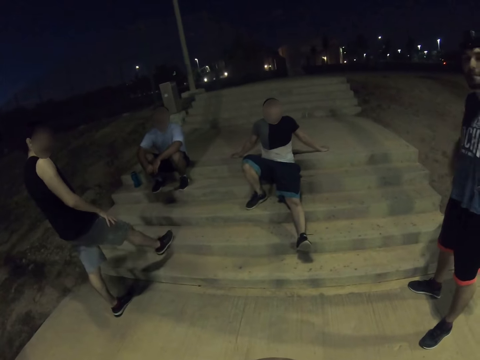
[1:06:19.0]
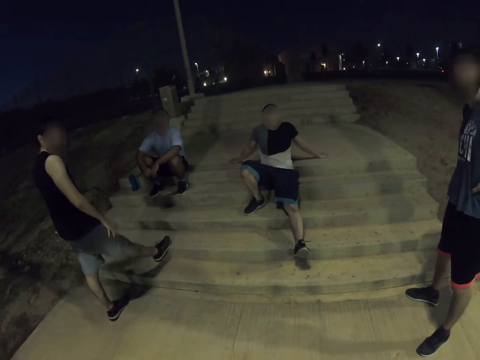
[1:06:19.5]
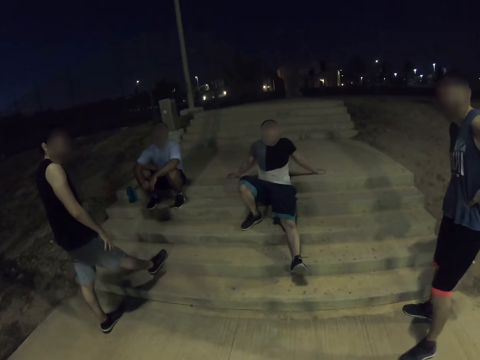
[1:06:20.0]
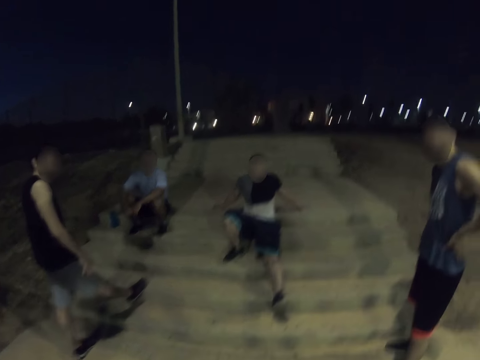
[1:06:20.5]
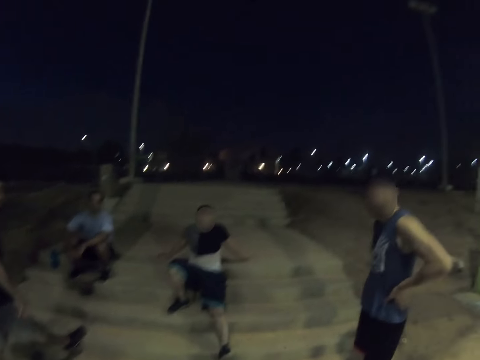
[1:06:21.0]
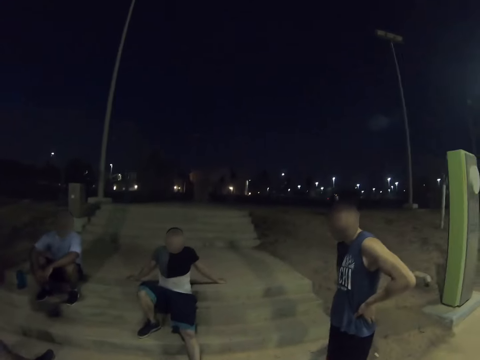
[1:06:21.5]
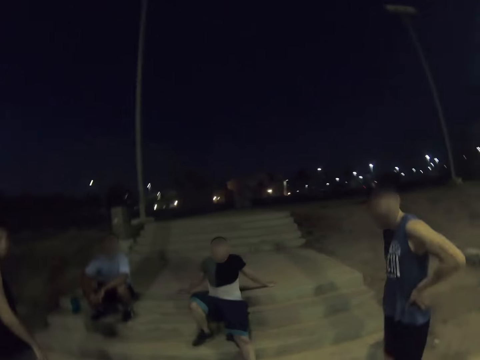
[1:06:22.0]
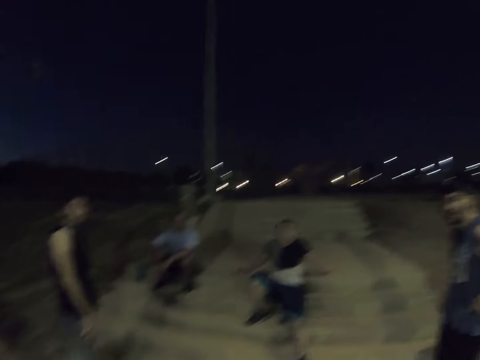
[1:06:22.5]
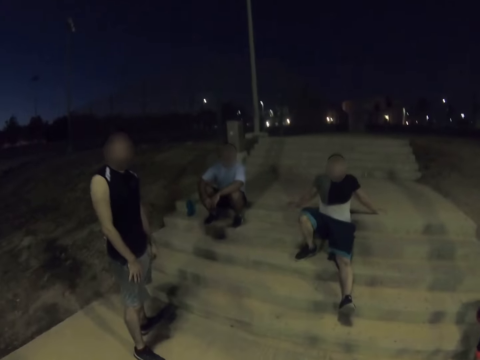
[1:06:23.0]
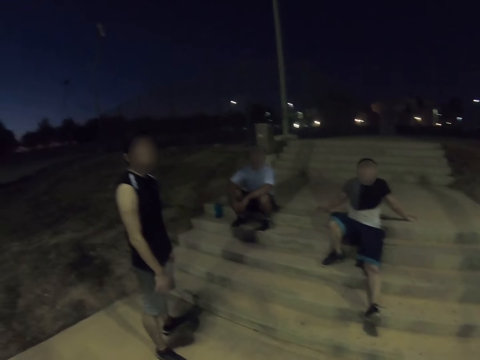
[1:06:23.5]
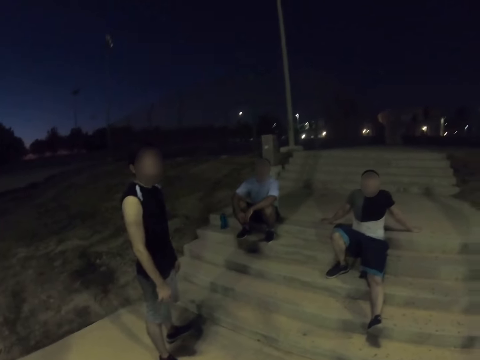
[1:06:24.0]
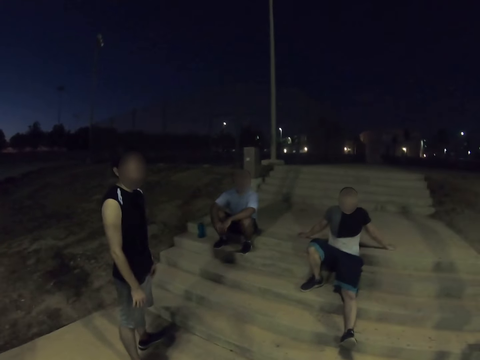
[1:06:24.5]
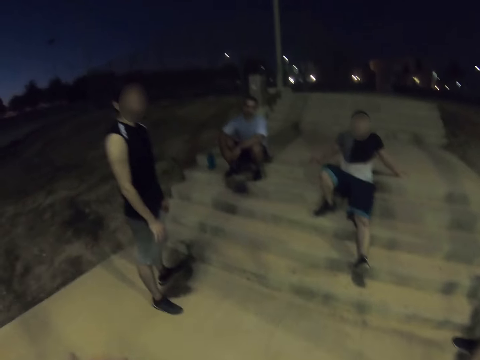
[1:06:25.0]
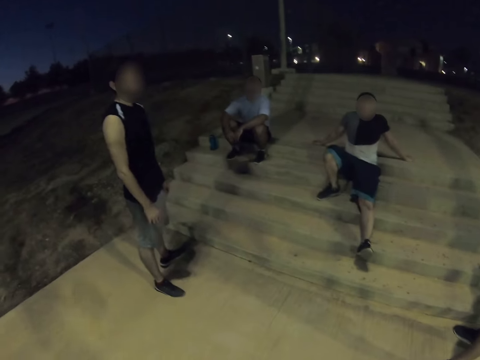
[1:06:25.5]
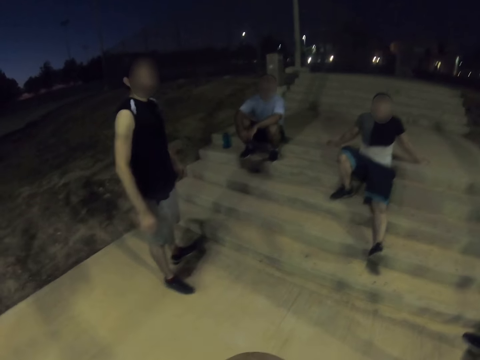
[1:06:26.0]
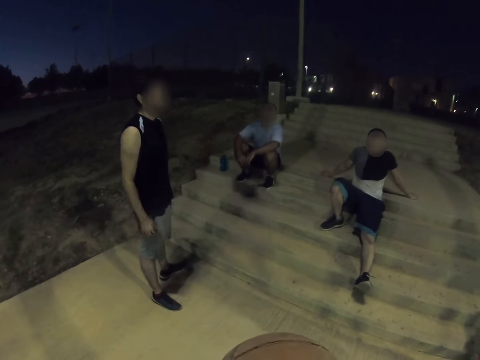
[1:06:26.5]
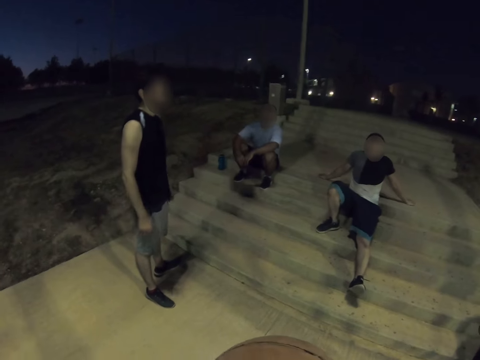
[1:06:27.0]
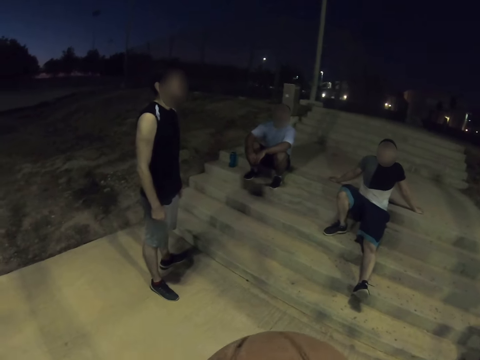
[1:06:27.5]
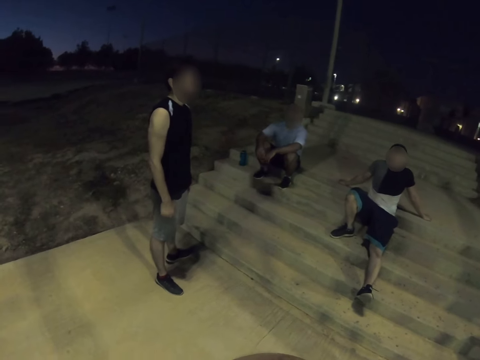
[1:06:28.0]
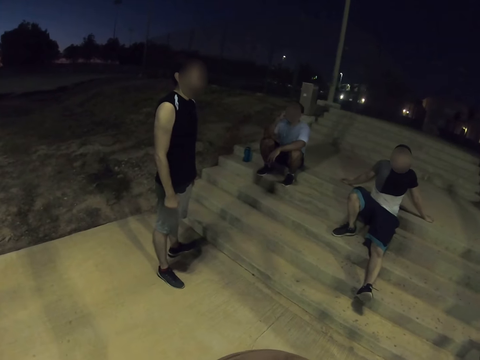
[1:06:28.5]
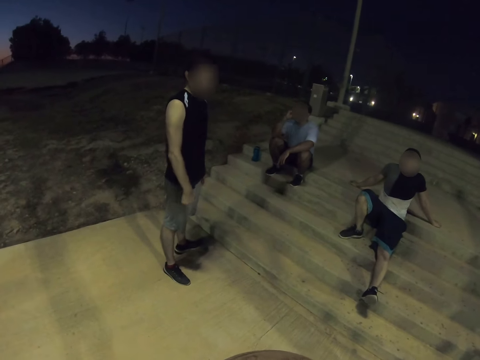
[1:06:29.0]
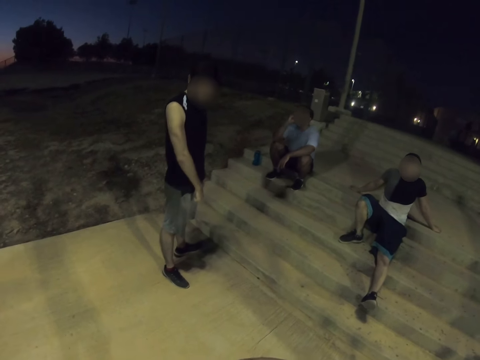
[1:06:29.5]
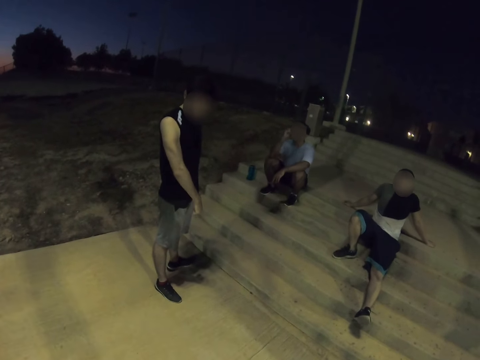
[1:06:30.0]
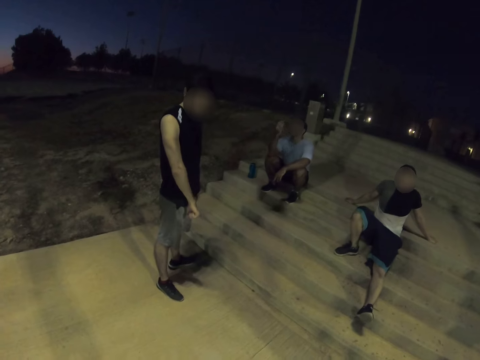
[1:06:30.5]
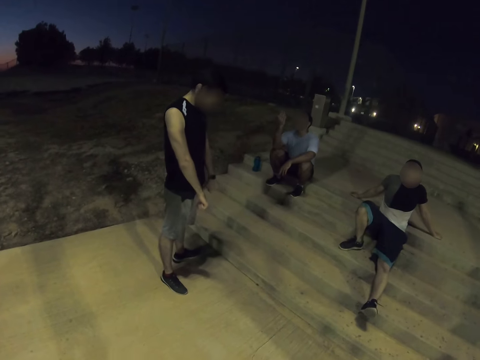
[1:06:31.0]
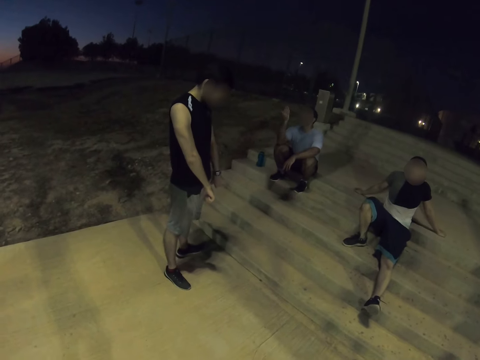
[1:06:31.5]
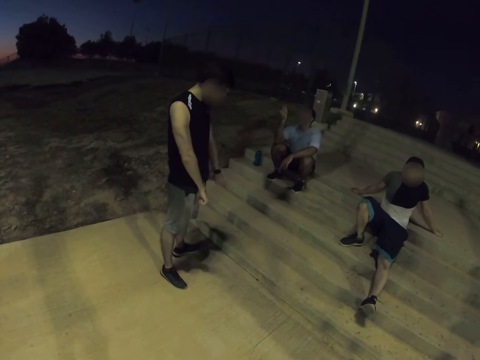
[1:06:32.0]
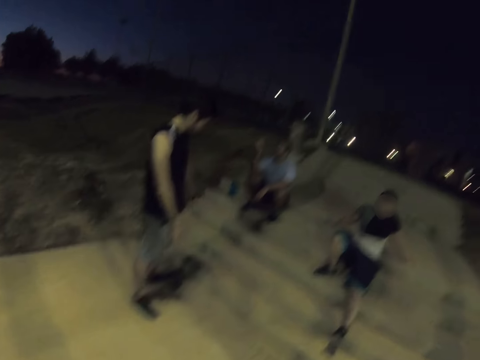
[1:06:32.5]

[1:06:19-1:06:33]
The camera wearer turns around. They dialogue with a man. Another man stares at his hand.

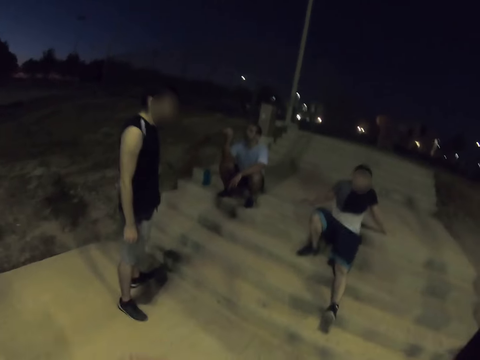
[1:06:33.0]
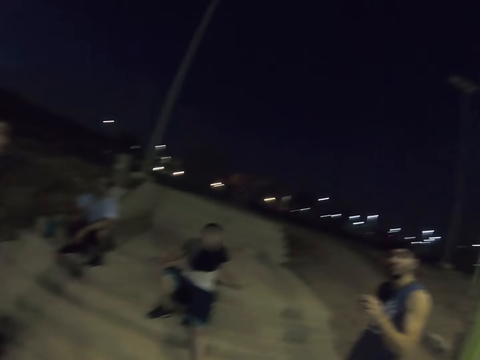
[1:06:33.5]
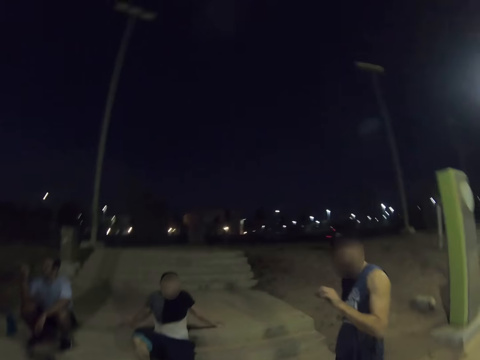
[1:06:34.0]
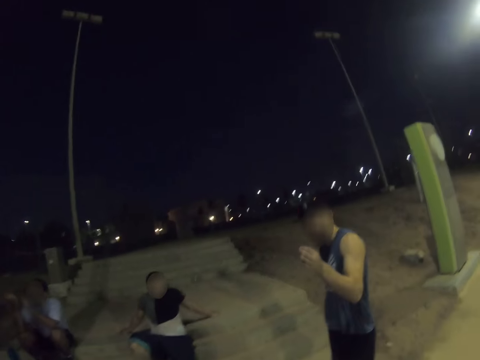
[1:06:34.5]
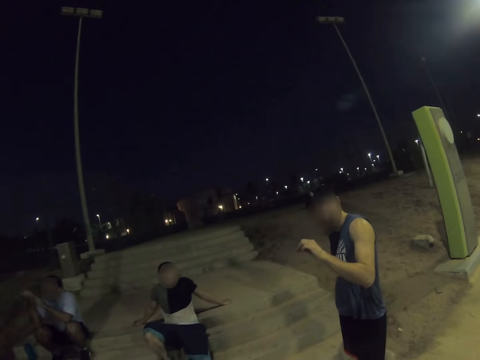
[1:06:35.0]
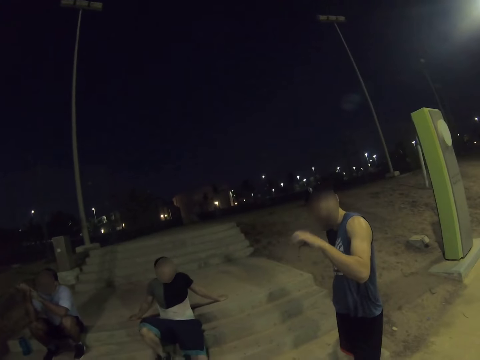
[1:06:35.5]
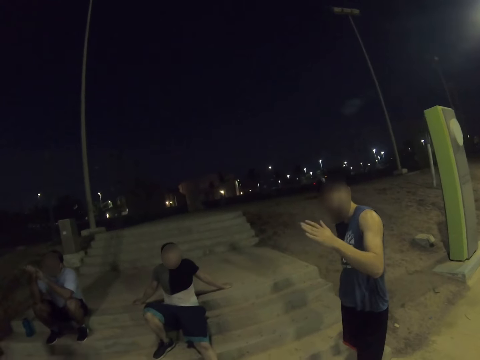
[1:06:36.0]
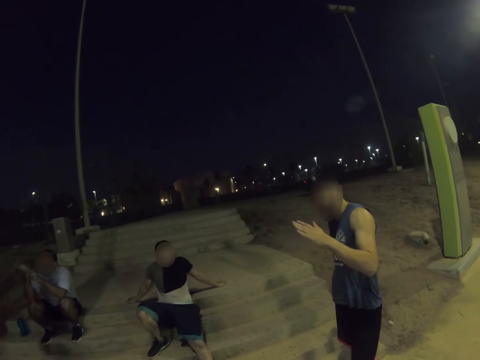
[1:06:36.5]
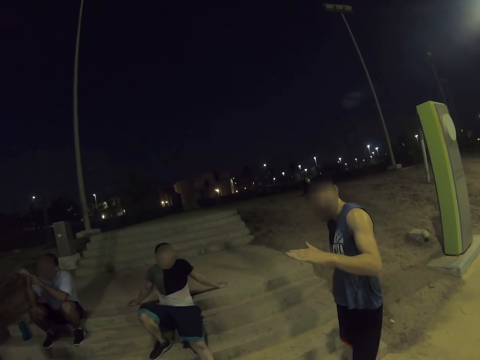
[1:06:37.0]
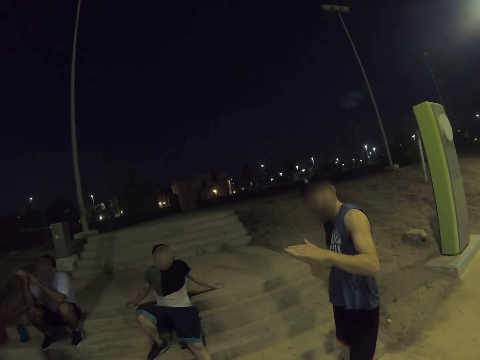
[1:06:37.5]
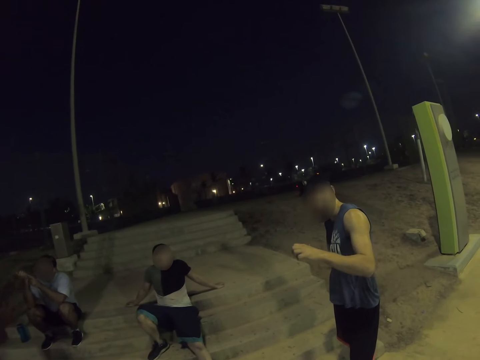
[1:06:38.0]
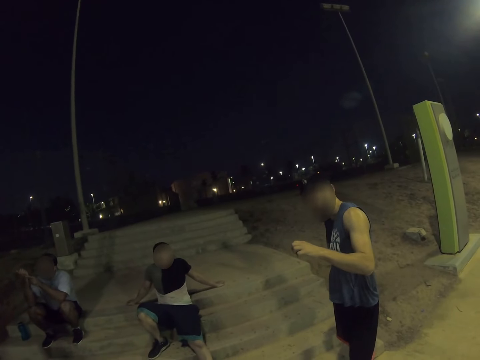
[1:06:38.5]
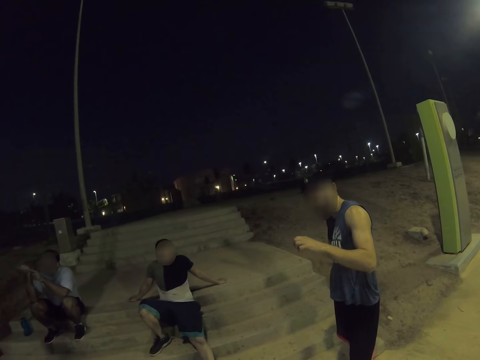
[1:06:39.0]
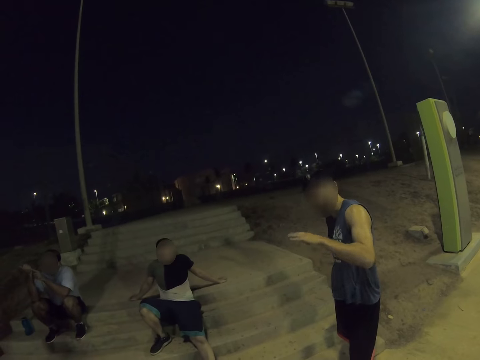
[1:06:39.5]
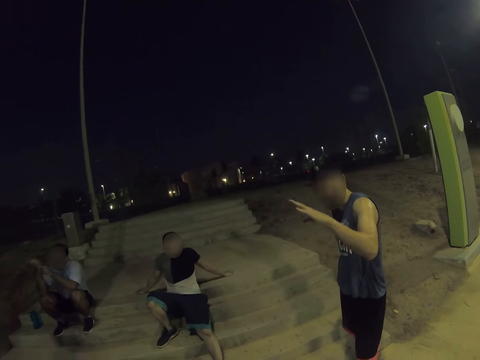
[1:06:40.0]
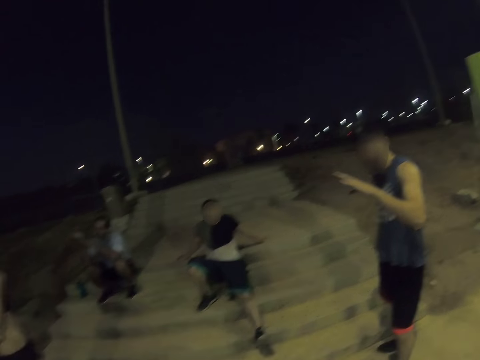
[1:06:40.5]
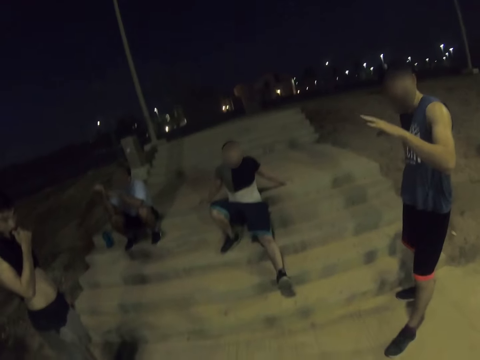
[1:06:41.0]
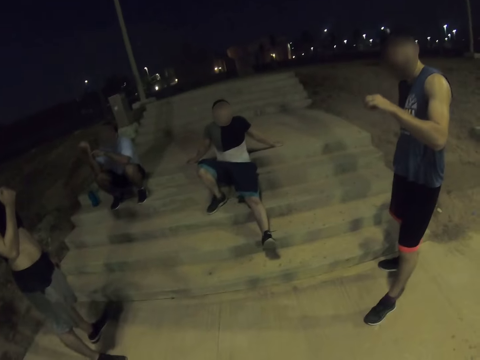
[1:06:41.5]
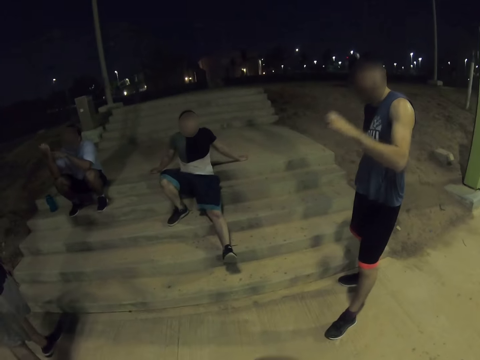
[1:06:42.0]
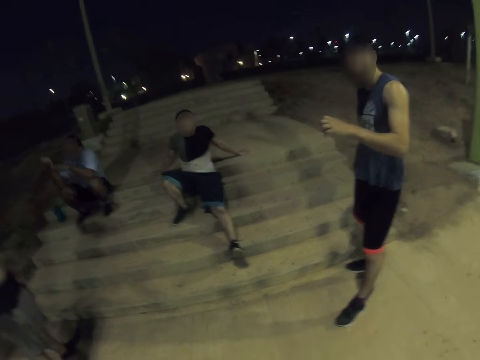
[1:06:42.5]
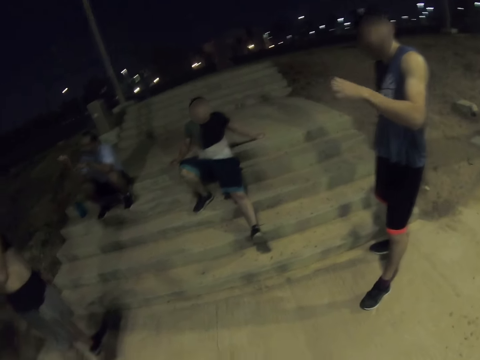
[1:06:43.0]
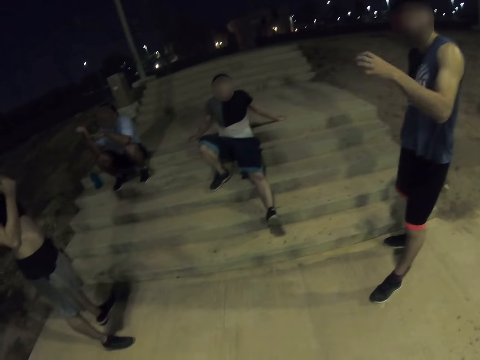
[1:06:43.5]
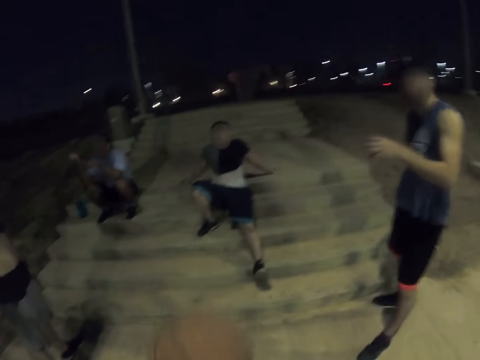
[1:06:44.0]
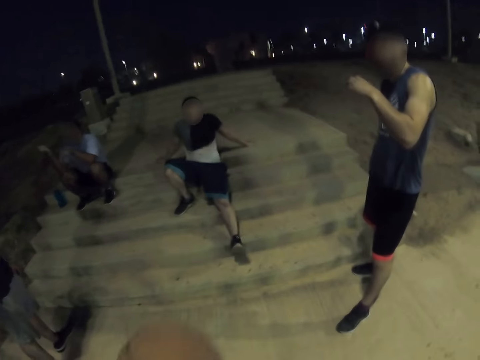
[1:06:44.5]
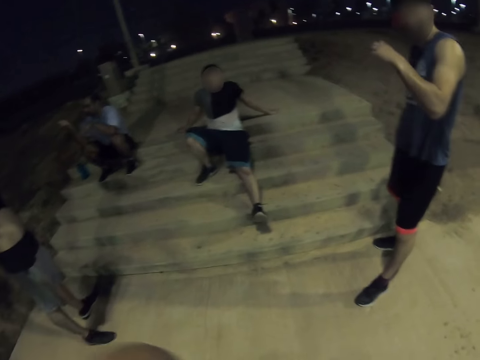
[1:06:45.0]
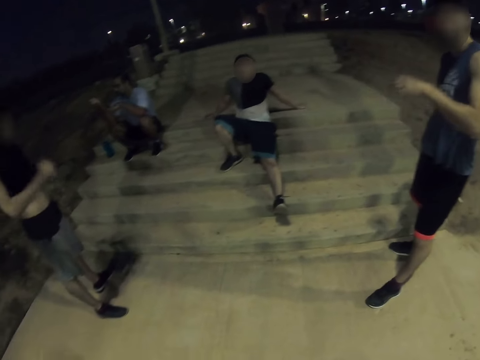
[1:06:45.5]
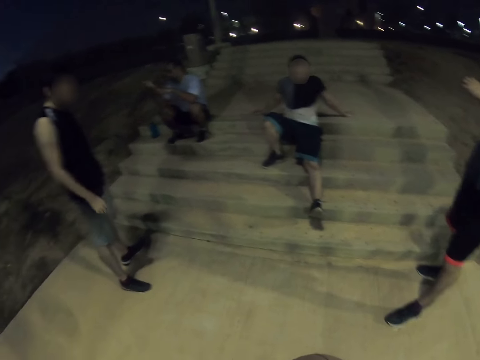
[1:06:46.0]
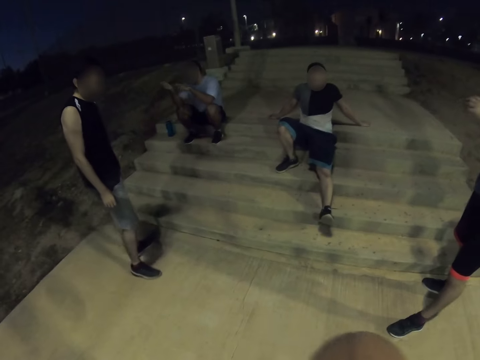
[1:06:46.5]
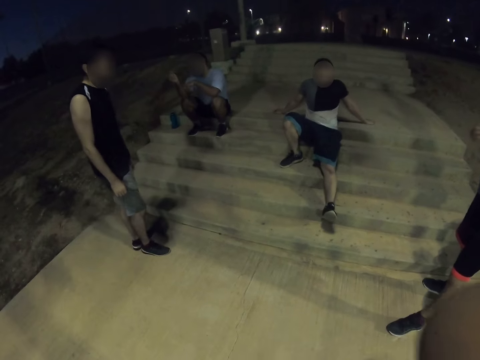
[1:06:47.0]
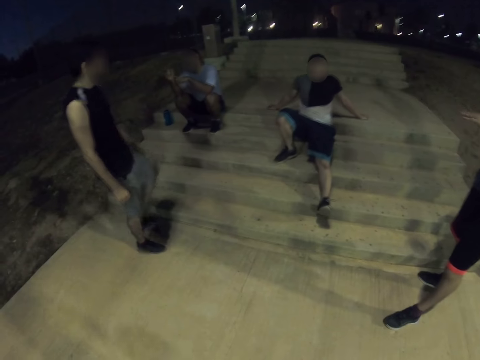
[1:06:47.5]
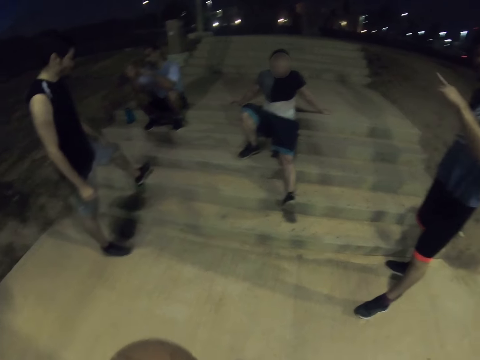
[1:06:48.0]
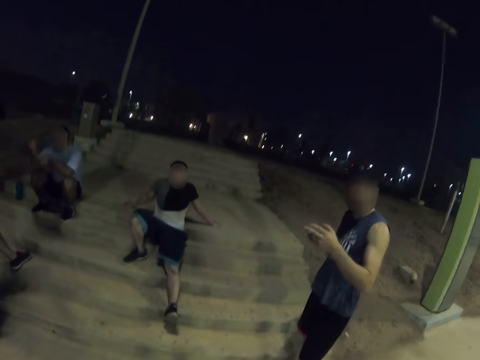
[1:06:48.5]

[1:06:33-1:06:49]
A man dialogues with the camera wearer. The man moves his hands side to side. The camera wearer spins the ball on his hand. He lifts the ball.
